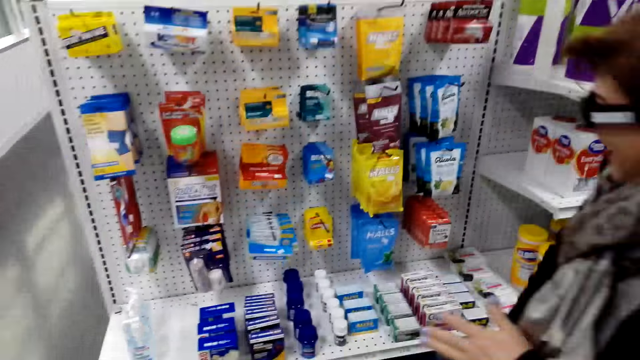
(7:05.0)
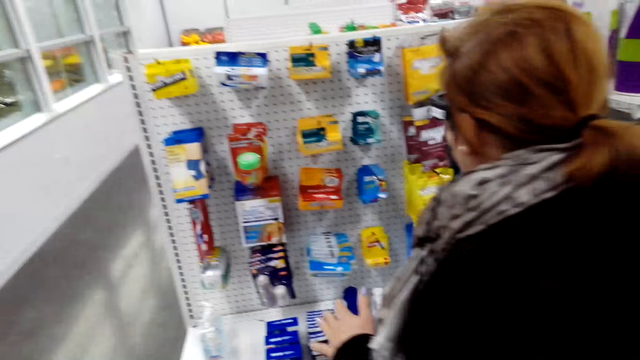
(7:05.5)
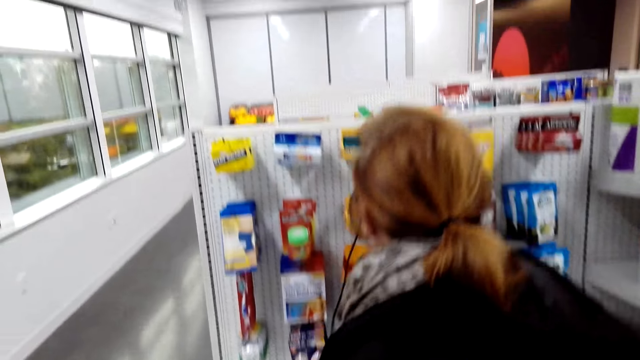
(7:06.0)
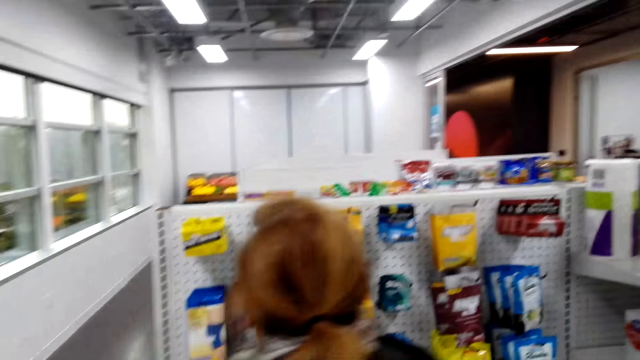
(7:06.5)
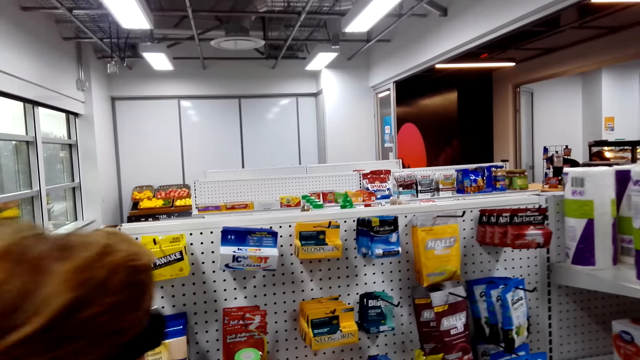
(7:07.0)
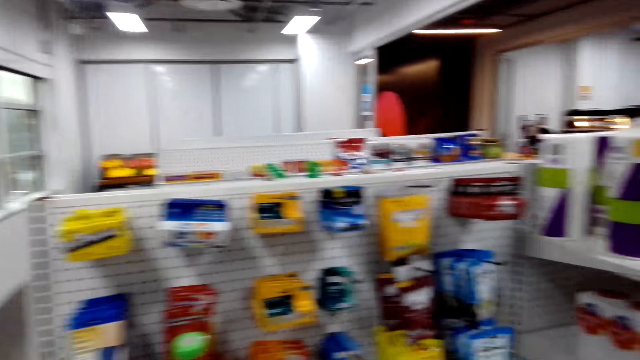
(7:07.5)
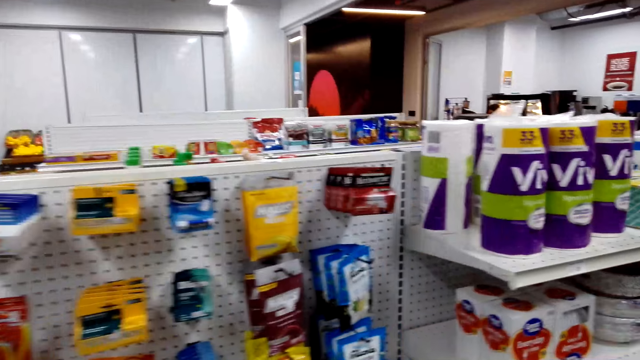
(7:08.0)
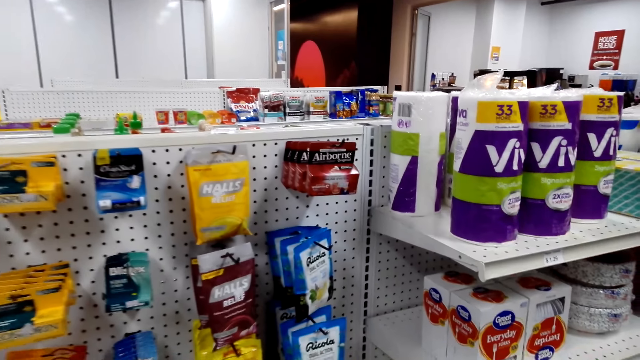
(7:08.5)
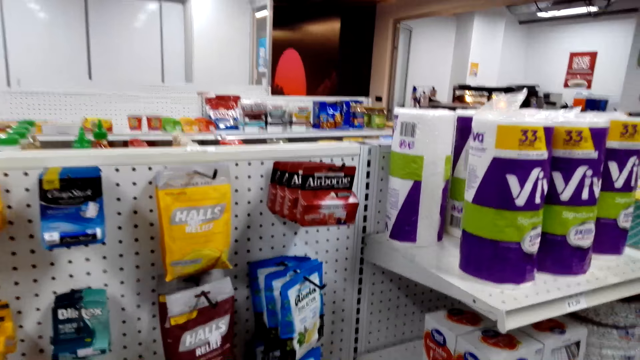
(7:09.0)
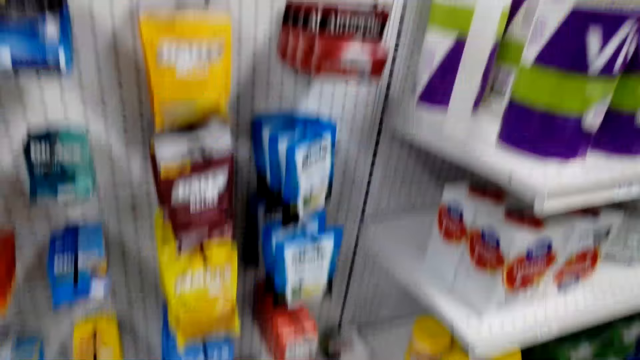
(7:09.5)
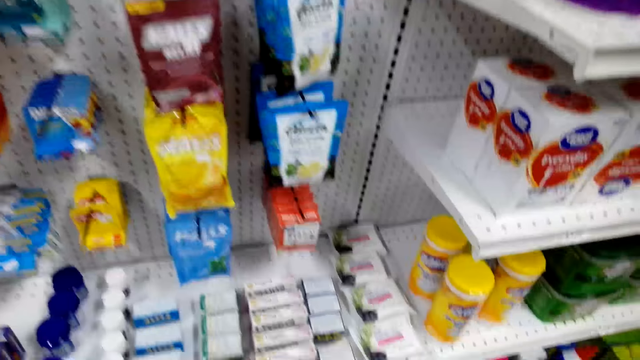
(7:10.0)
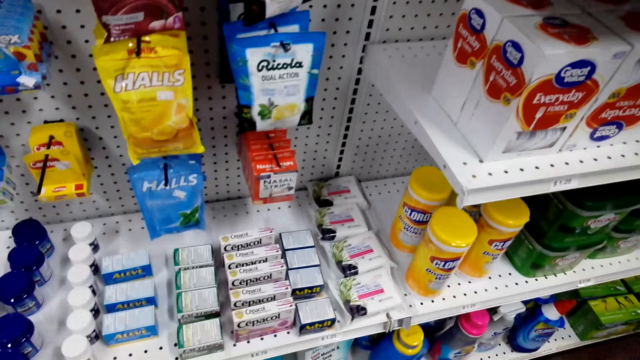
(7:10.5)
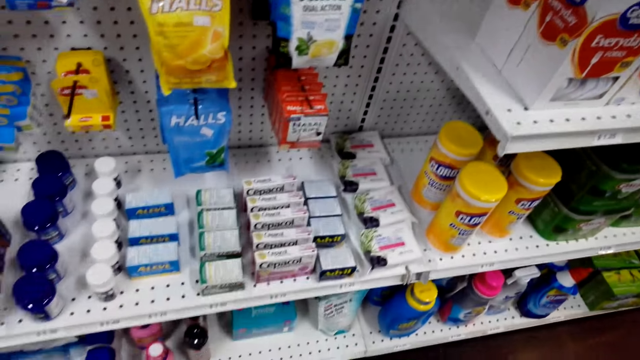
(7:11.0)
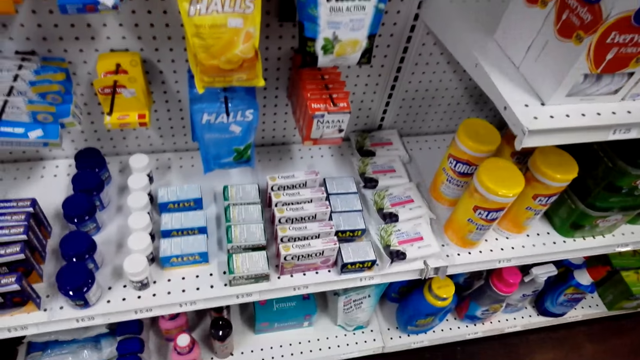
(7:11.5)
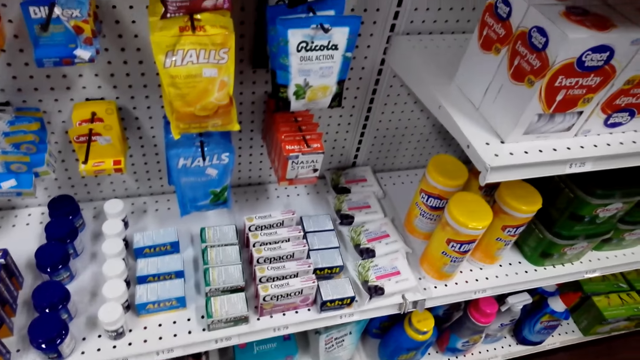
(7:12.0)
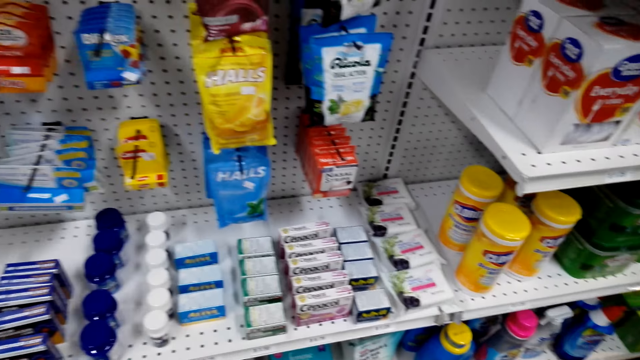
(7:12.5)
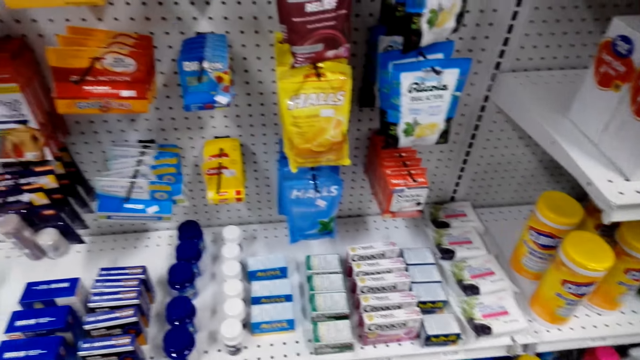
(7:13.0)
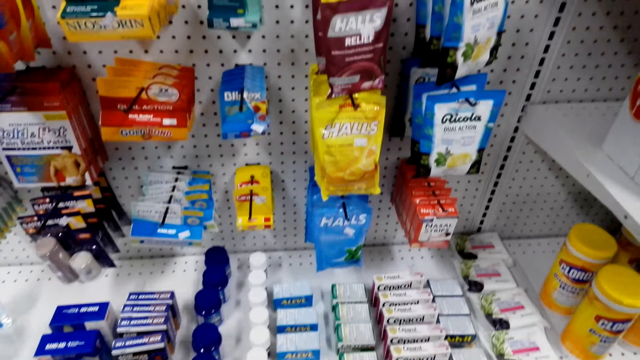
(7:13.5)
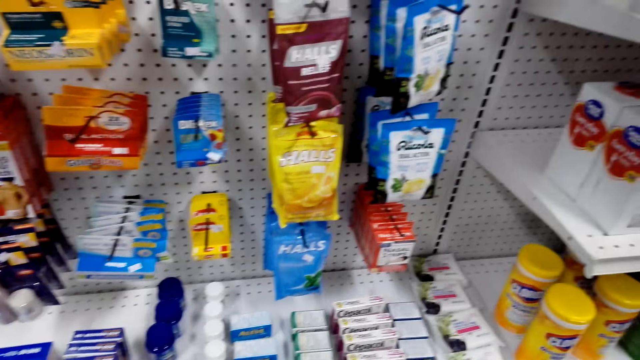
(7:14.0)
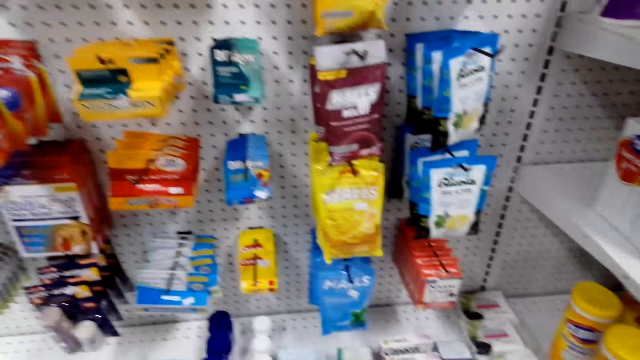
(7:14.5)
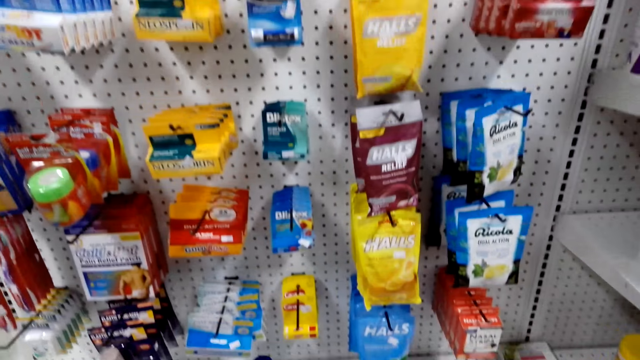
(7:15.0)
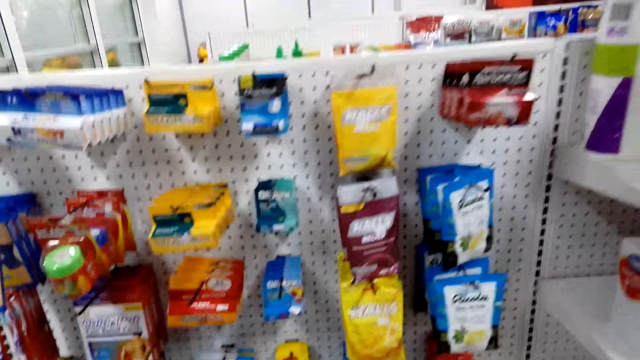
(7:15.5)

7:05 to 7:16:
The camera wearer talks with a lady. They look around. They talk with the lady.

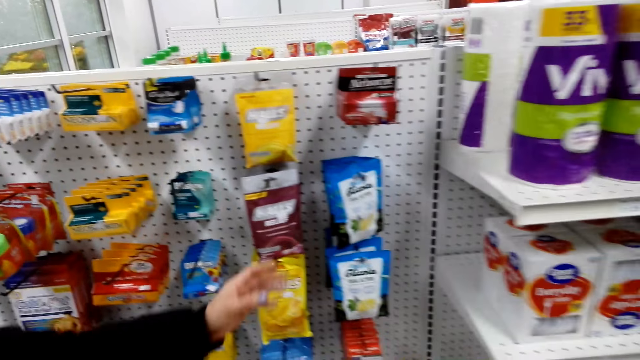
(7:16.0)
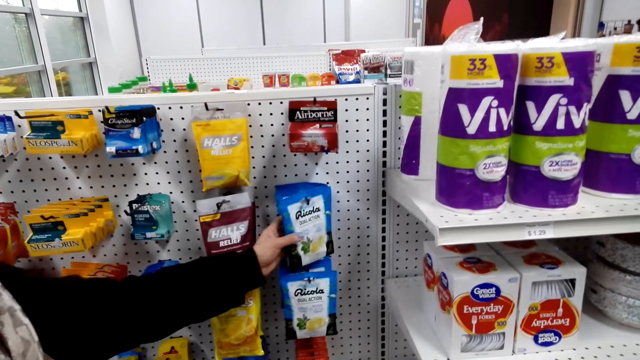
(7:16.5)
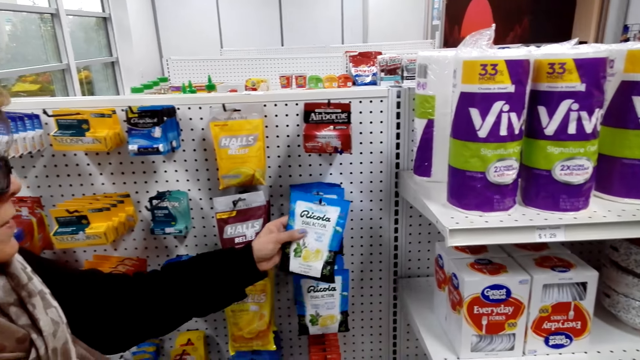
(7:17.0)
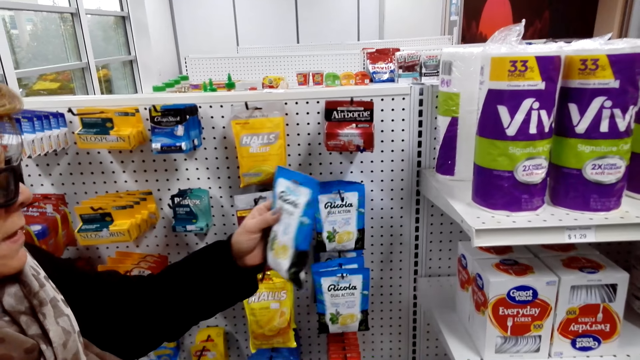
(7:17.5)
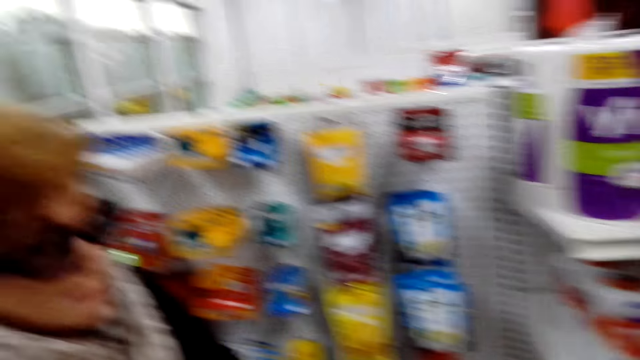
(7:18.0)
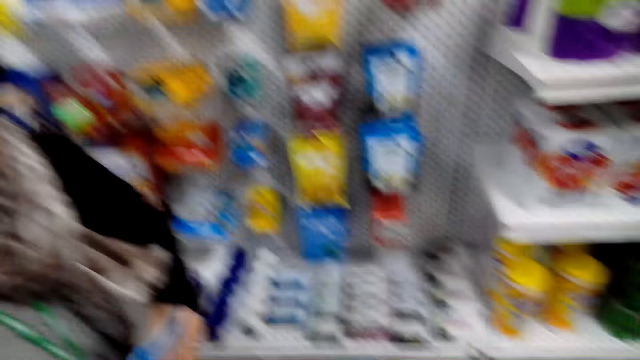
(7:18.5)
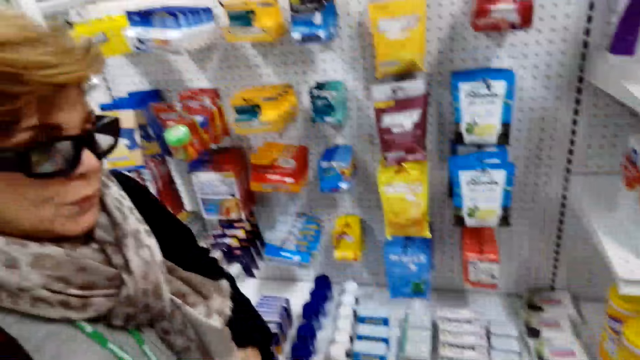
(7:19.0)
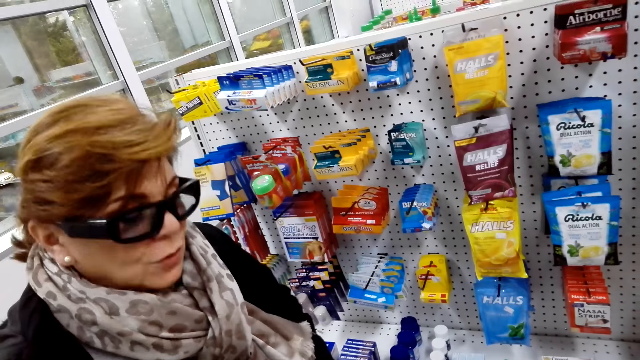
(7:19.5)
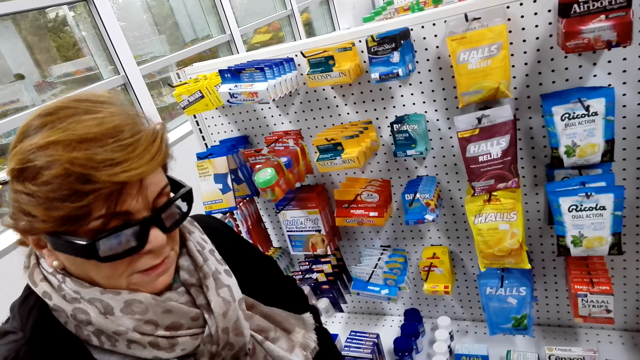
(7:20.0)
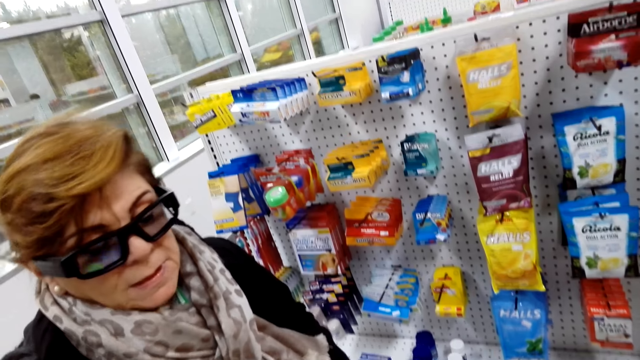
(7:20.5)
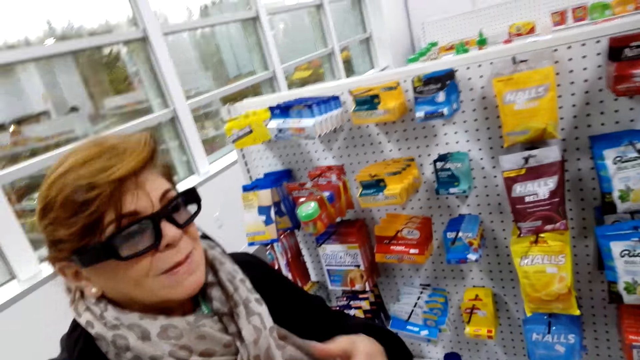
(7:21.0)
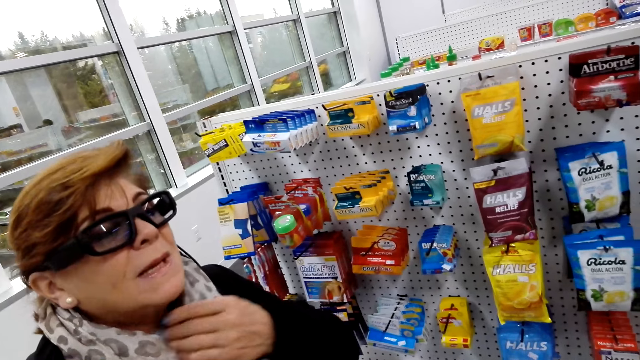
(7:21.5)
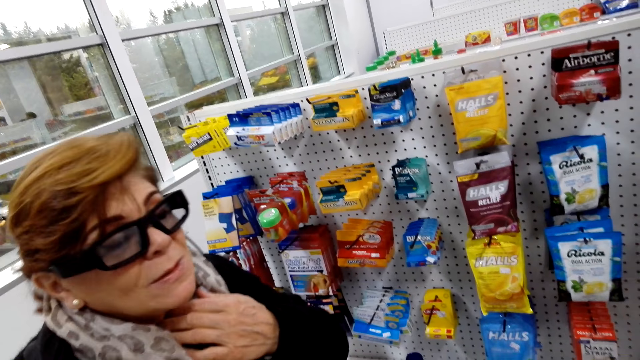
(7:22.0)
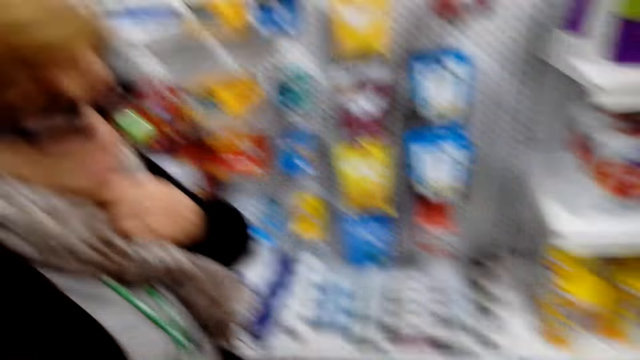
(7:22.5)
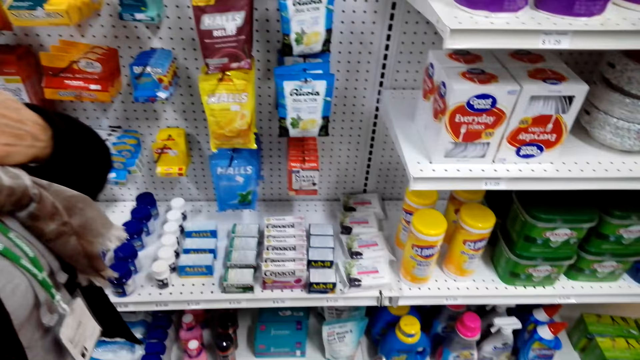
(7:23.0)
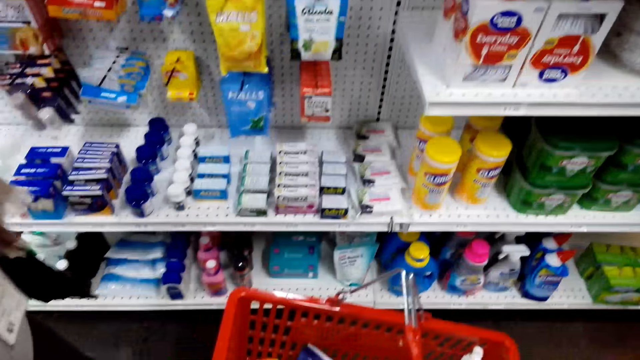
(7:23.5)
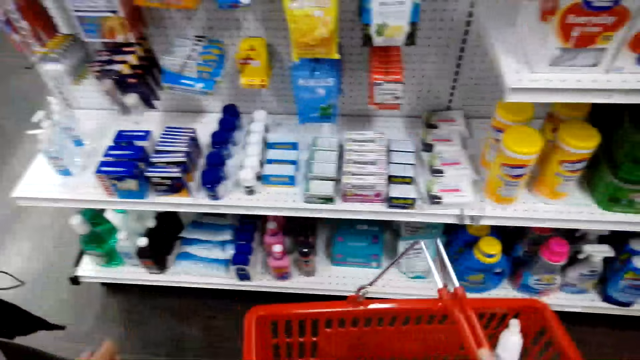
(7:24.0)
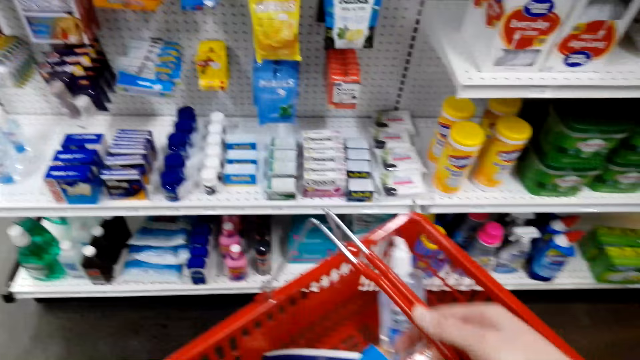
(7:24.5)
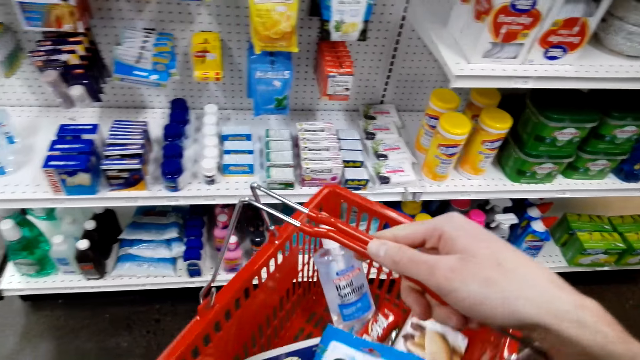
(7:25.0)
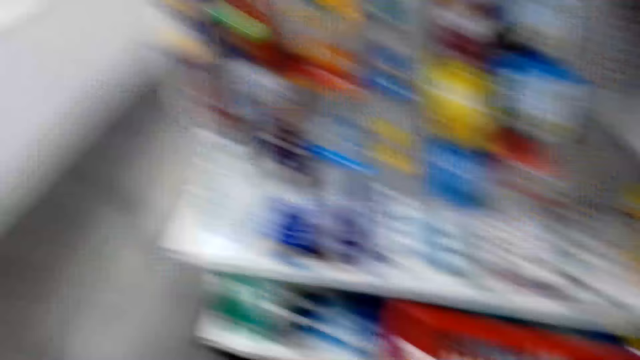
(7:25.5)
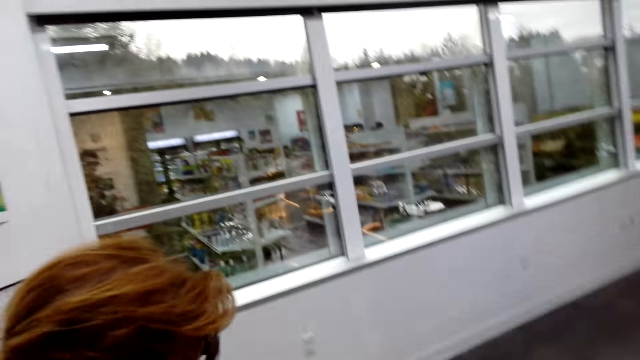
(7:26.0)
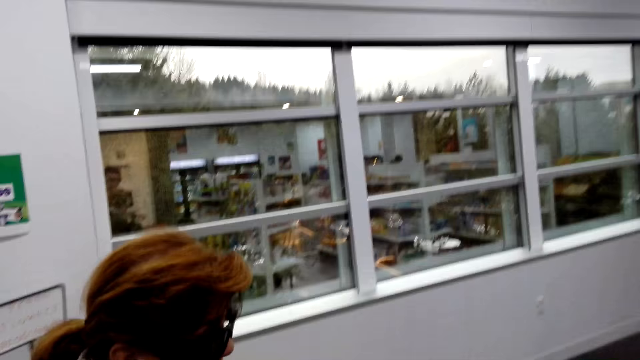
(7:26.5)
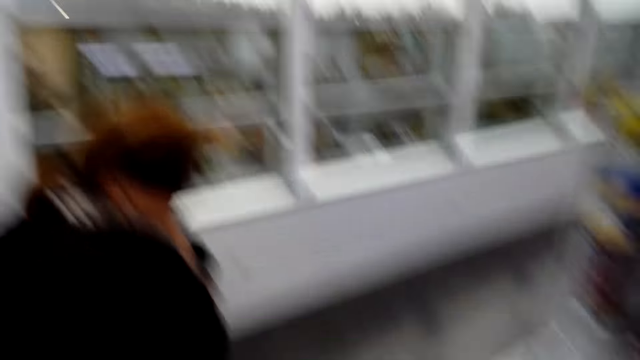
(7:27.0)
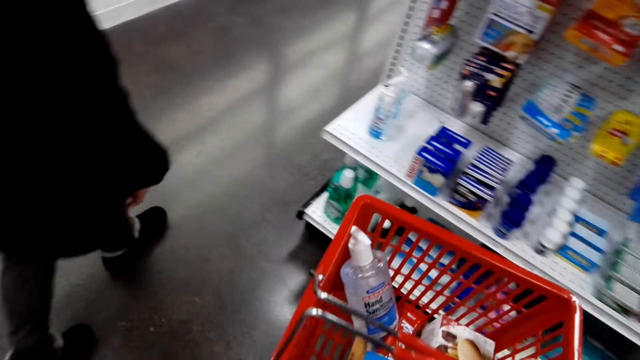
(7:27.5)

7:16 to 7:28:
A lady picks up a ricola or sachet. The camera wearer looks around. They talk with the lady. The lady drops the sachet in the basket. The camera wearer carries the shopping basket. They converse with the lady.
